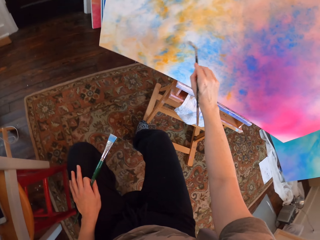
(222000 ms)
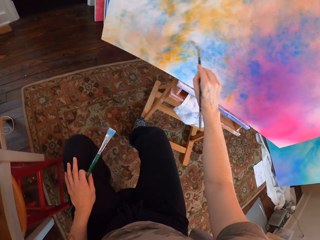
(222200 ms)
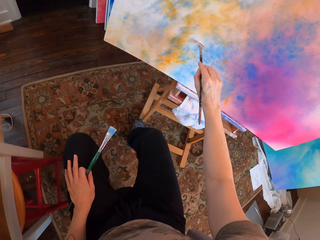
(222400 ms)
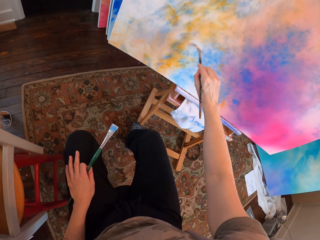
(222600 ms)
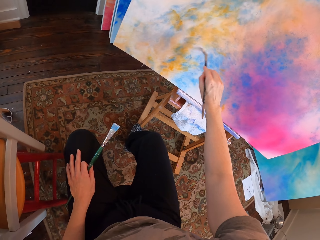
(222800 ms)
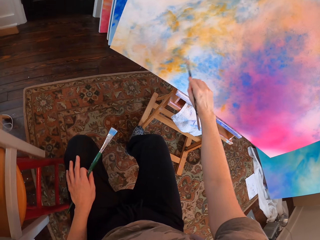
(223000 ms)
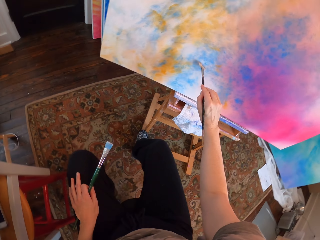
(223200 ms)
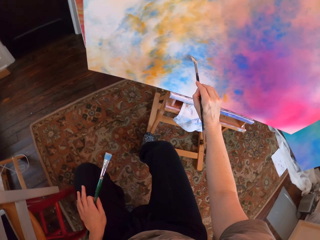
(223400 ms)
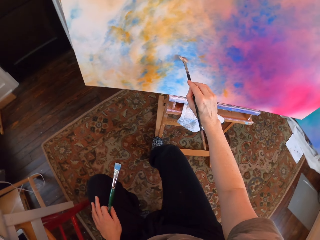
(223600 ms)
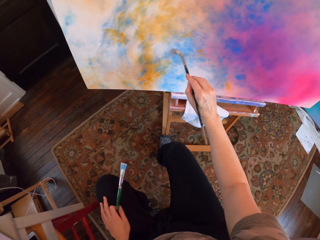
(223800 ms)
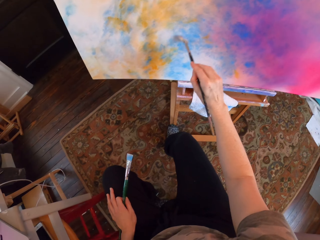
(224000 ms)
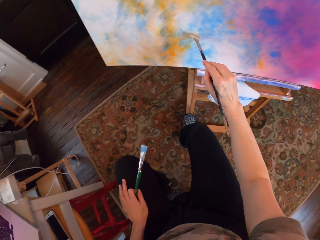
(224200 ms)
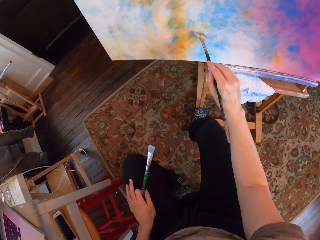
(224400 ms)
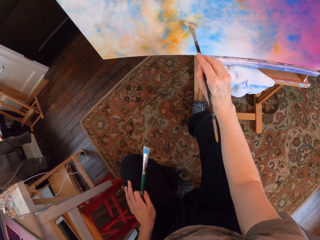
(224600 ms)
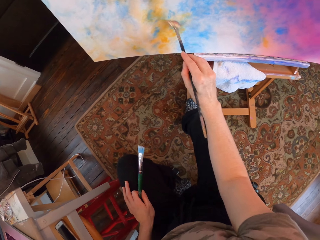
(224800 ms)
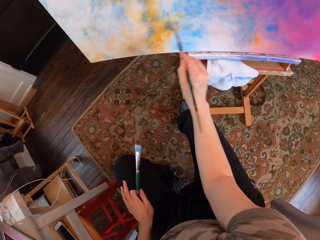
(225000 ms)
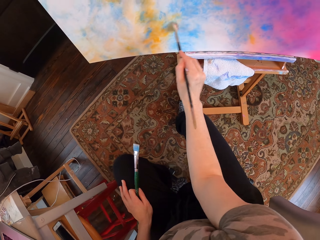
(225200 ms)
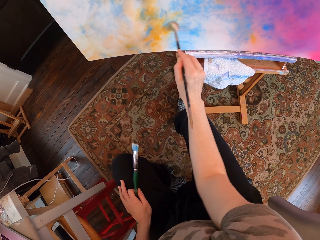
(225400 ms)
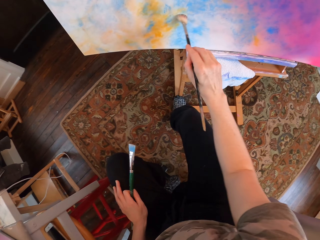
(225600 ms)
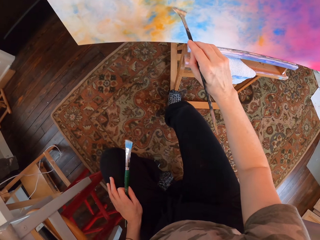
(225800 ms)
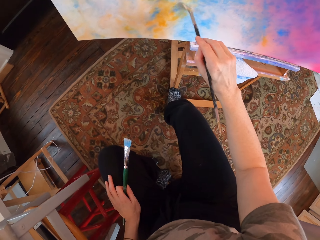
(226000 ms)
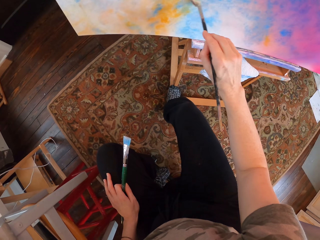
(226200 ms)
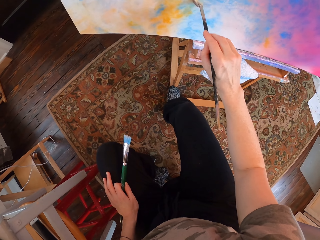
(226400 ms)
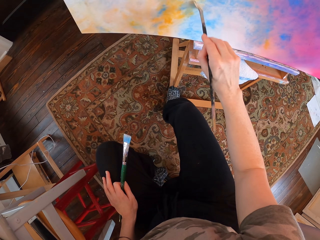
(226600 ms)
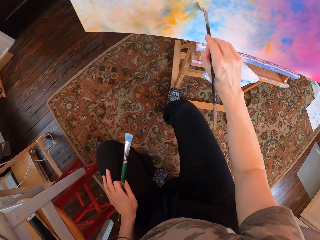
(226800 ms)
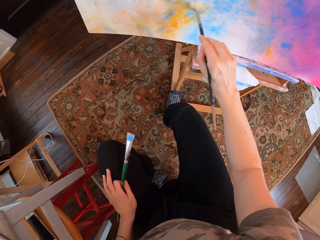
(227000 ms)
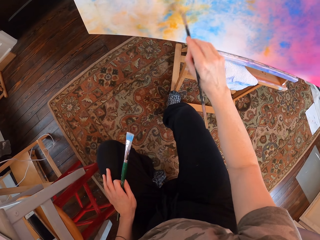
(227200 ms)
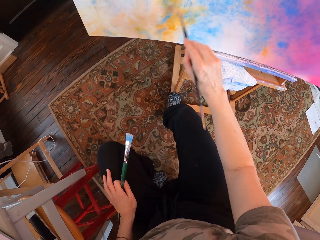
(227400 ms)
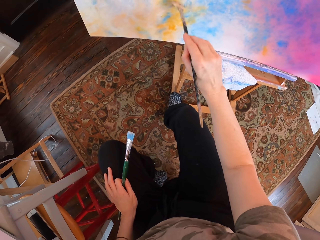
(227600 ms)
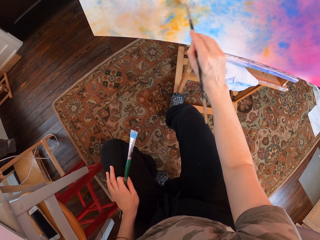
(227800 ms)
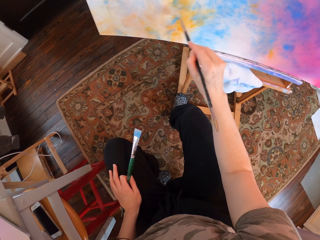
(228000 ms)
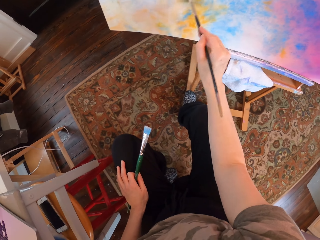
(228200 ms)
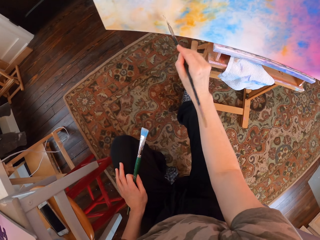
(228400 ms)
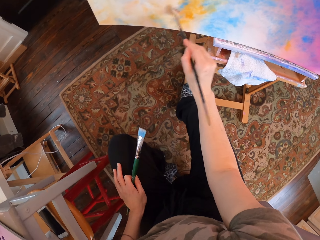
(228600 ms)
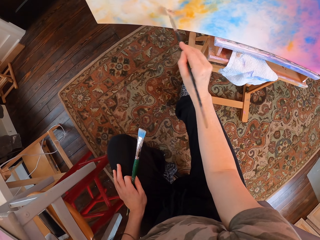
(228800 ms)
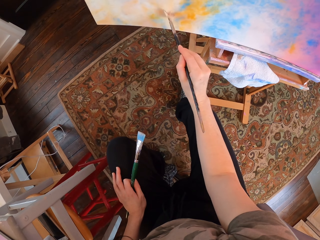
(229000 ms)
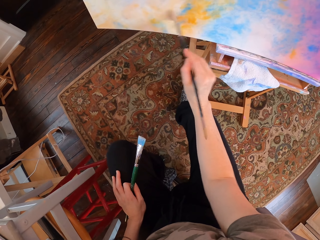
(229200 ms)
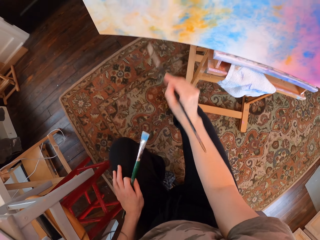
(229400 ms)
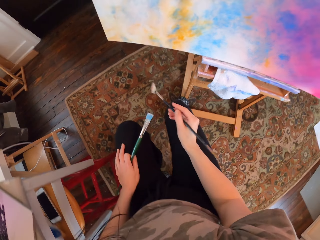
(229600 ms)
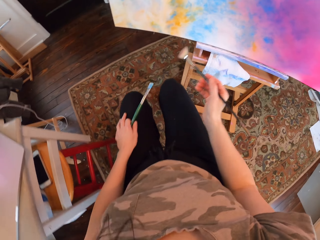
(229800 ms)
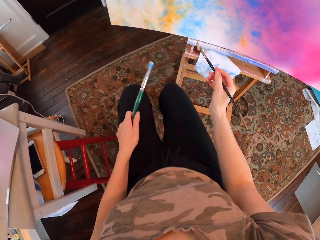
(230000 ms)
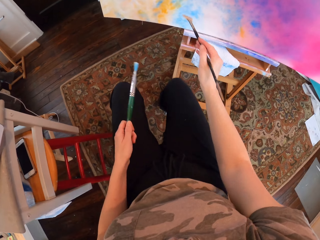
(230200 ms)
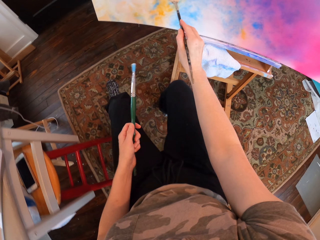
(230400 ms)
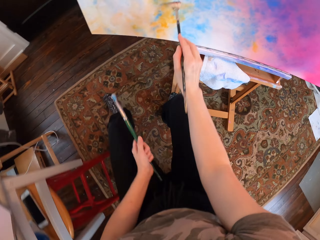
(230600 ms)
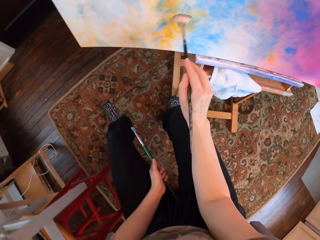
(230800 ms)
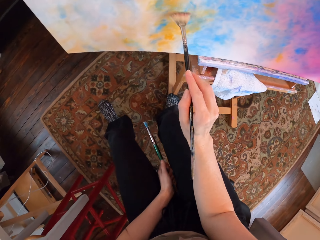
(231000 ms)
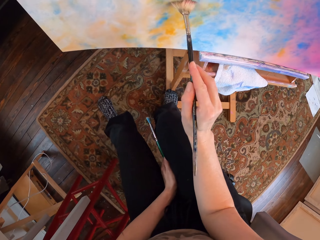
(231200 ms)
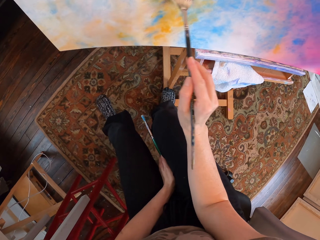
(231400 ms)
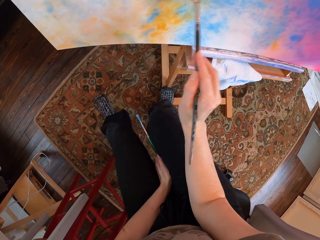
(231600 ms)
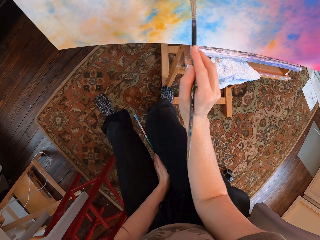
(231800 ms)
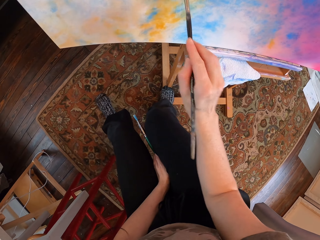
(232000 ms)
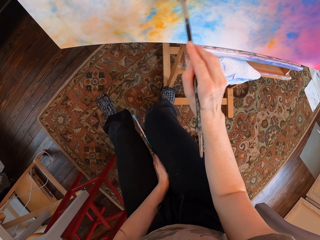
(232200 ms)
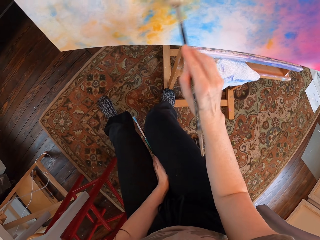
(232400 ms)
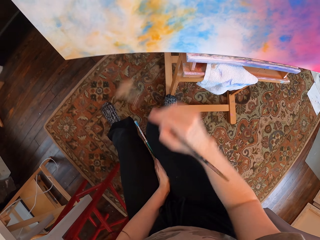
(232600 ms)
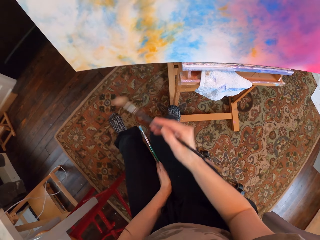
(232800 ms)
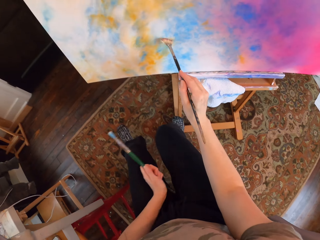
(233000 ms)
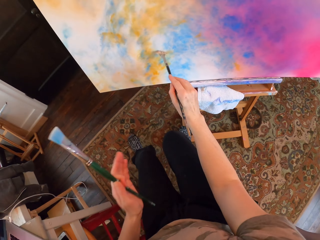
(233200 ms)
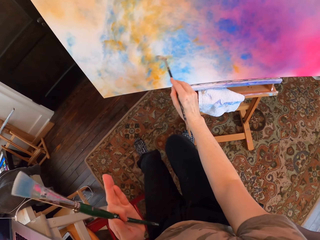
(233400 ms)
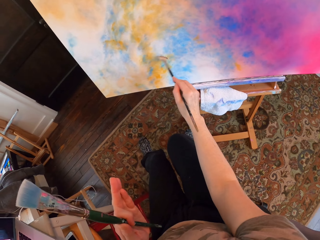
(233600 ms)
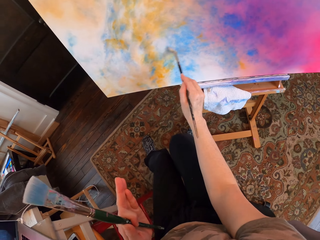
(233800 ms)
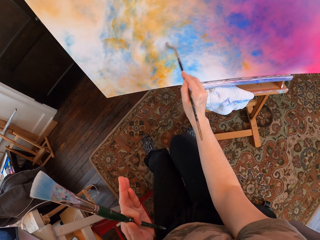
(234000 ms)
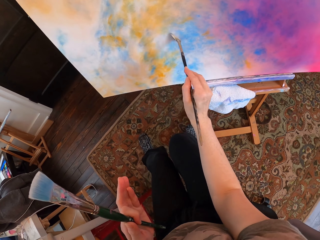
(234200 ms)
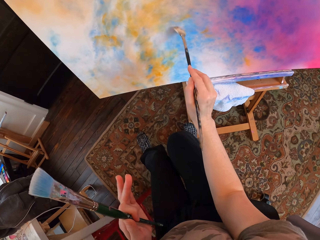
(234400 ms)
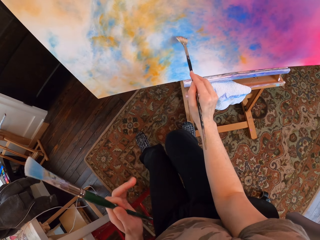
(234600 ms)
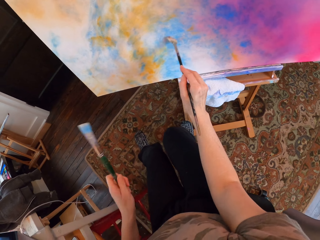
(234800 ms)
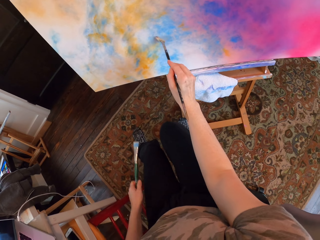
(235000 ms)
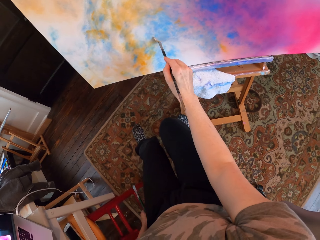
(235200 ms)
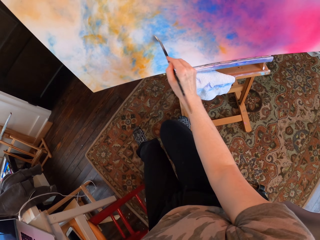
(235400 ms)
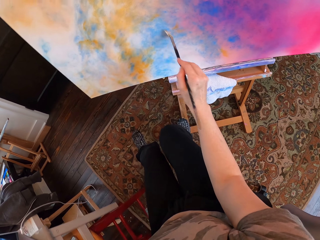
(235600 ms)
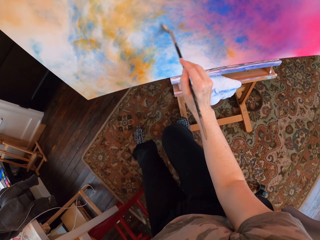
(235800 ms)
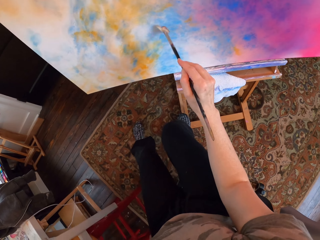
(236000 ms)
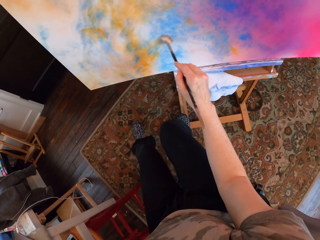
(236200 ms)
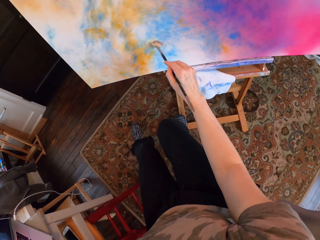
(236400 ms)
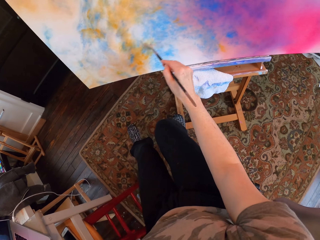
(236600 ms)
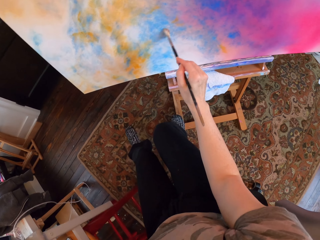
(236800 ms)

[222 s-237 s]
The camera wearer moves her leg. She moves her hand.

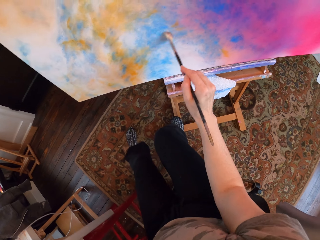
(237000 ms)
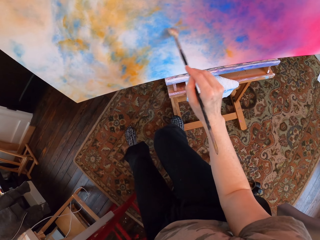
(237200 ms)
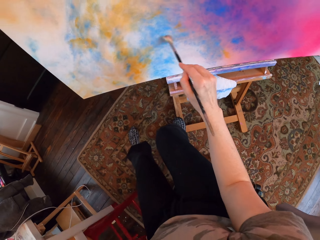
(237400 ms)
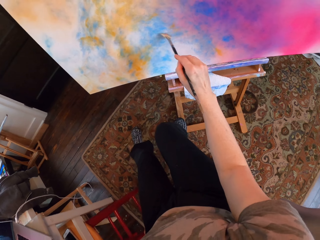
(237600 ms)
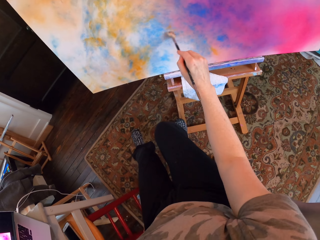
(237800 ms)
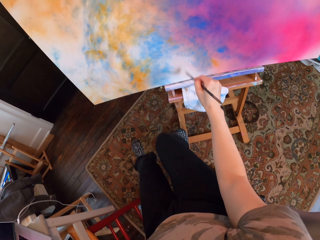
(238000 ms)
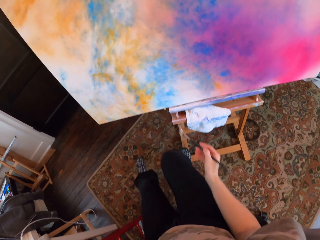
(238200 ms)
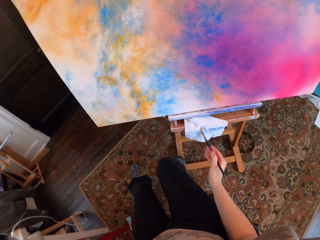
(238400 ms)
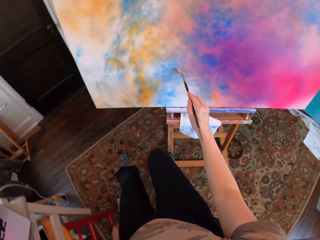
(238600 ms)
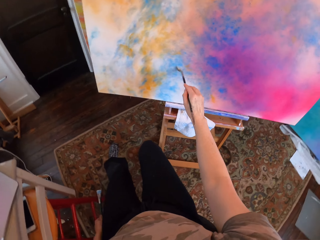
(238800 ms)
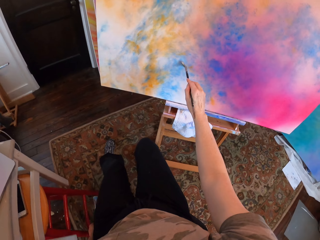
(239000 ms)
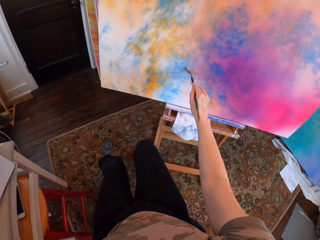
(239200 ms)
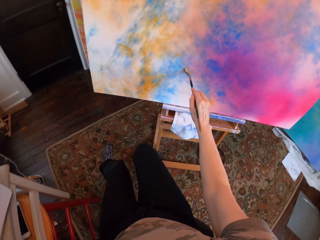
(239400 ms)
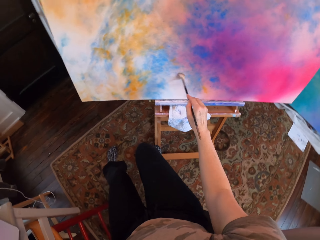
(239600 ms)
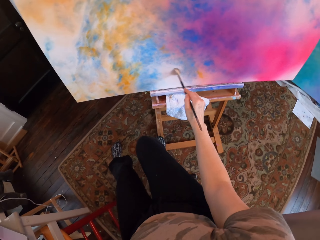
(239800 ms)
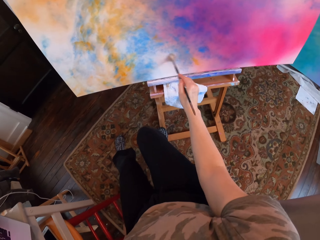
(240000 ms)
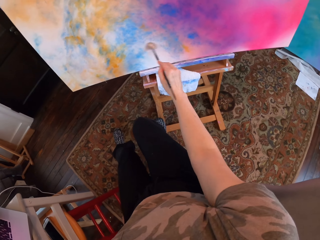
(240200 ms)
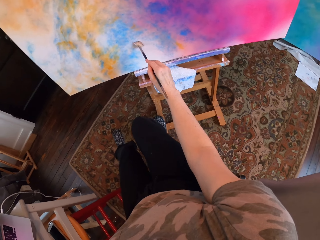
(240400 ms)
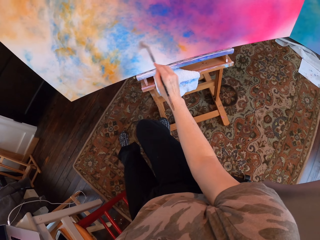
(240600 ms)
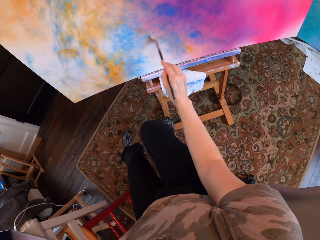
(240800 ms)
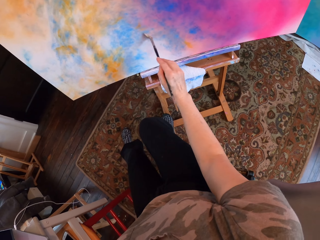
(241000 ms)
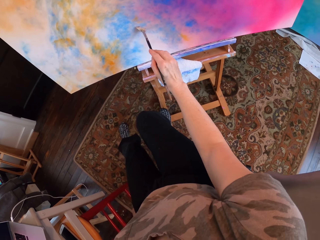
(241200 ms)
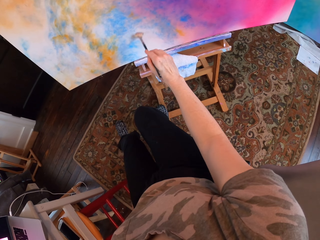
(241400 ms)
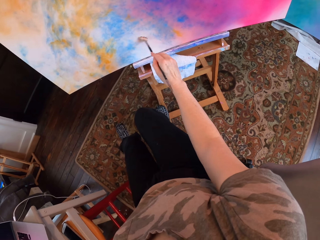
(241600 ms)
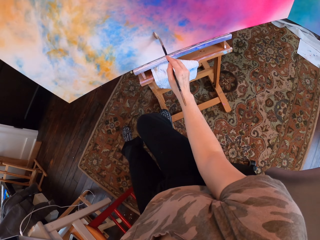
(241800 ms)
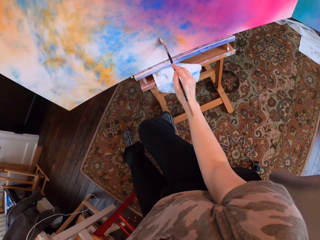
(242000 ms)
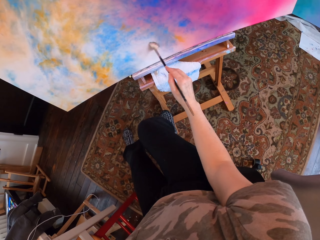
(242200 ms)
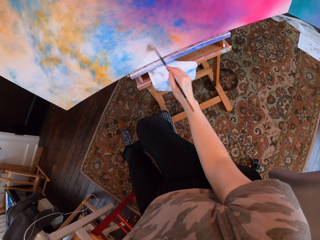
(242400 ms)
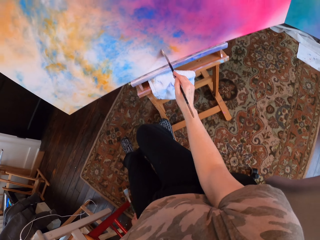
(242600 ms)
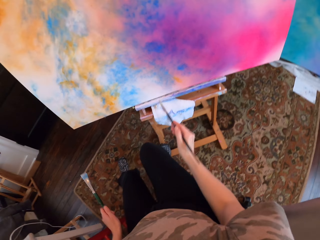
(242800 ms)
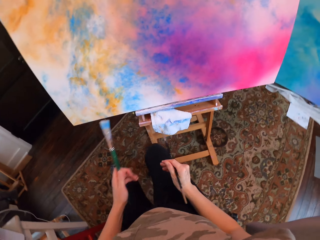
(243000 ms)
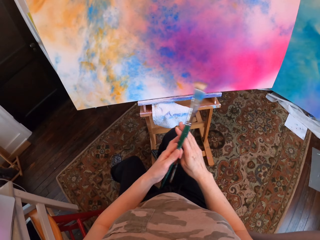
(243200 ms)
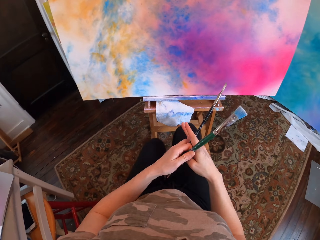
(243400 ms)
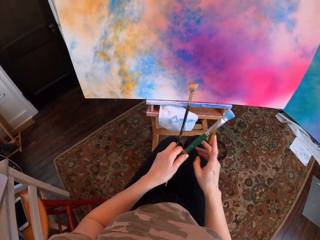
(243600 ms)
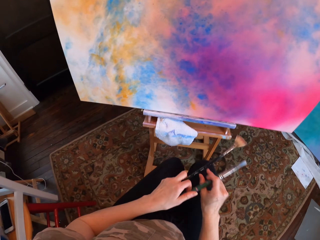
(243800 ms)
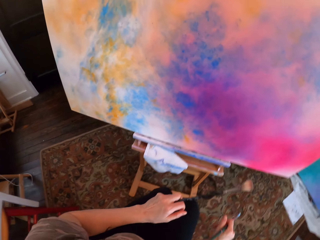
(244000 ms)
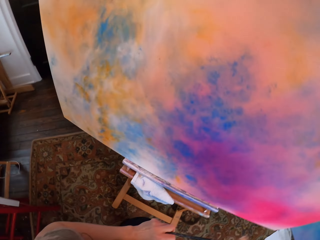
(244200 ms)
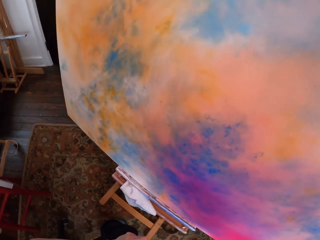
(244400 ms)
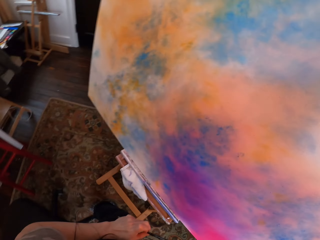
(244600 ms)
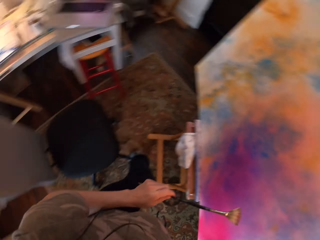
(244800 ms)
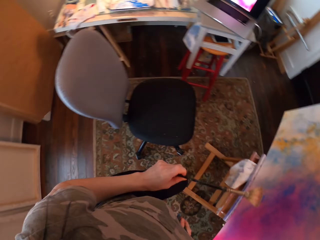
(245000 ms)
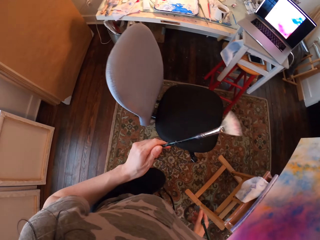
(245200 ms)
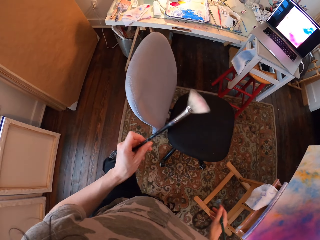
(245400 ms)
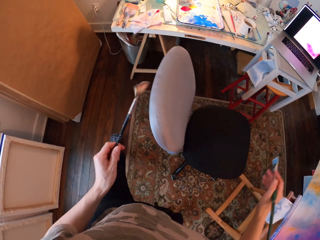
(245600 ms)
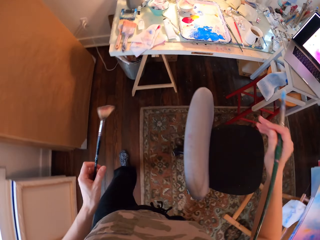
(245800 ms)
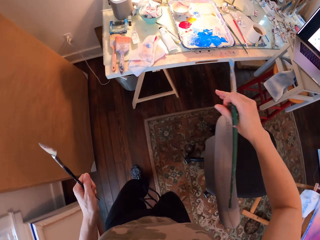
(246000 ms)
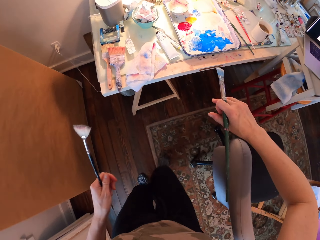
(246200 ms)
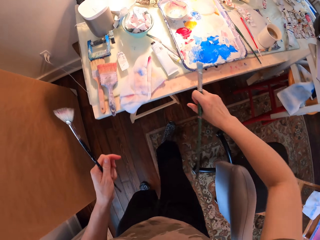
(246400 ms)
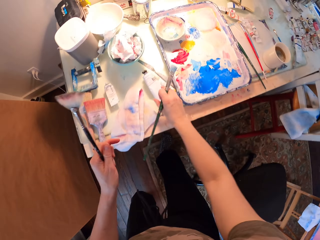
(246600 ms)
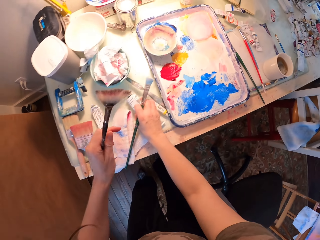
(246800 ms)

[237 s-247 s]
The camera wearer picks up a brush. They exchange the paint brush. They move.
